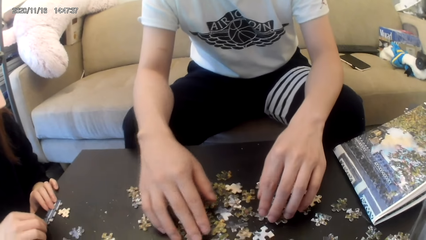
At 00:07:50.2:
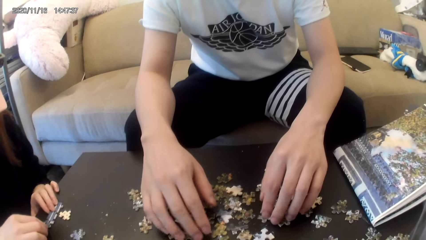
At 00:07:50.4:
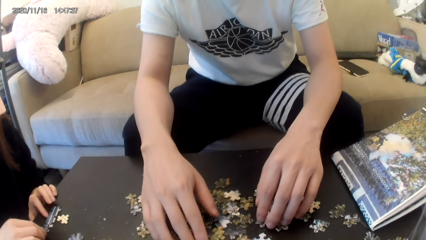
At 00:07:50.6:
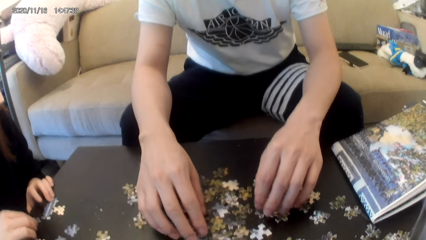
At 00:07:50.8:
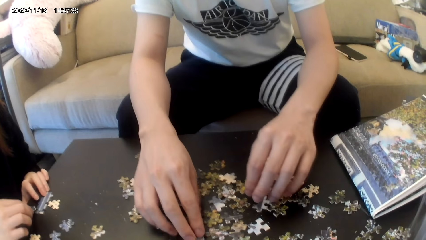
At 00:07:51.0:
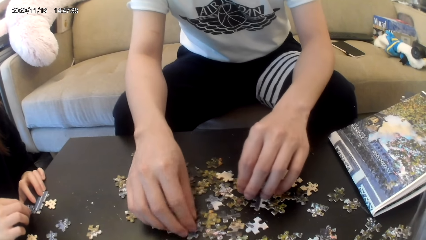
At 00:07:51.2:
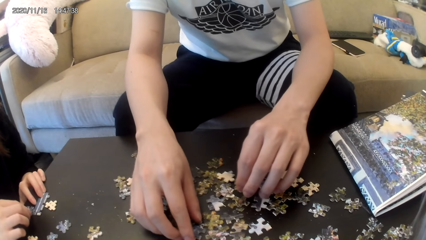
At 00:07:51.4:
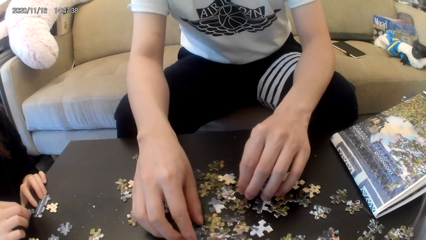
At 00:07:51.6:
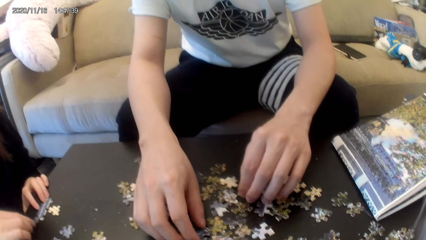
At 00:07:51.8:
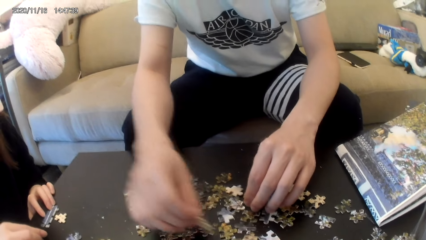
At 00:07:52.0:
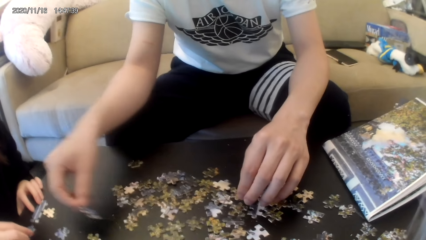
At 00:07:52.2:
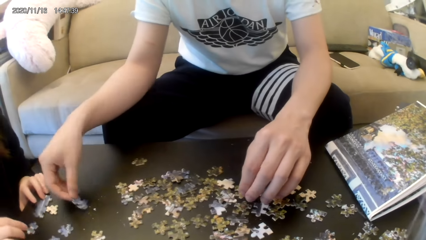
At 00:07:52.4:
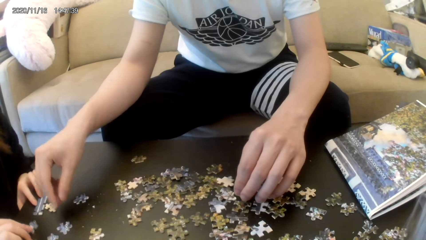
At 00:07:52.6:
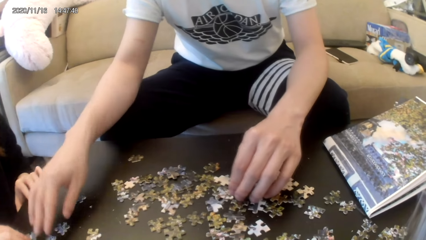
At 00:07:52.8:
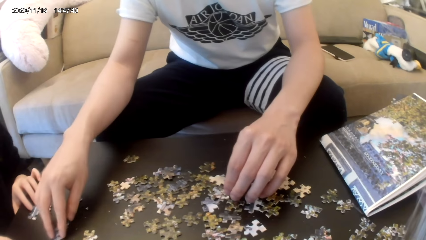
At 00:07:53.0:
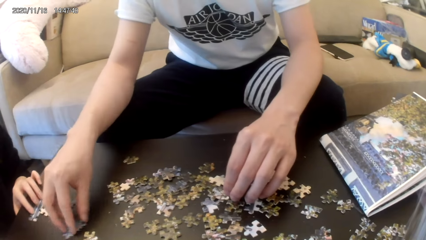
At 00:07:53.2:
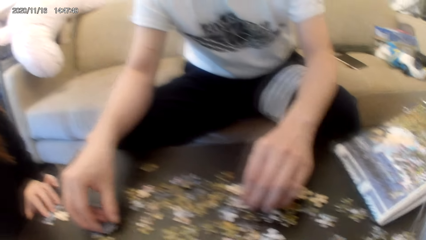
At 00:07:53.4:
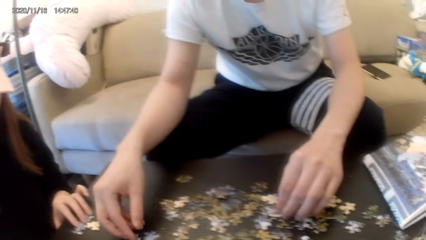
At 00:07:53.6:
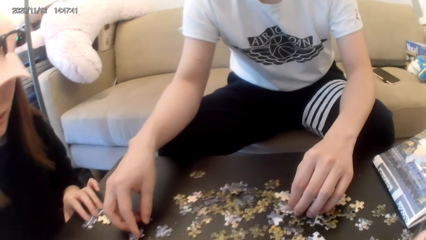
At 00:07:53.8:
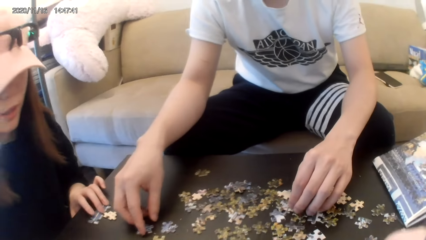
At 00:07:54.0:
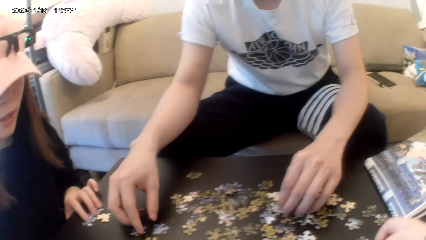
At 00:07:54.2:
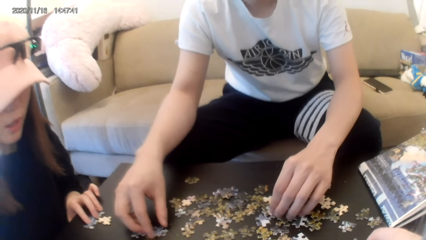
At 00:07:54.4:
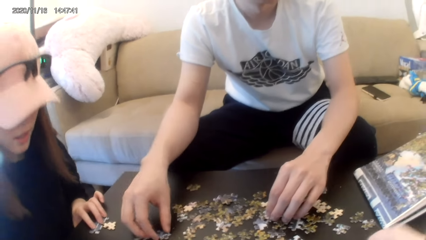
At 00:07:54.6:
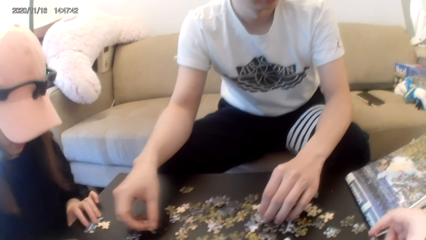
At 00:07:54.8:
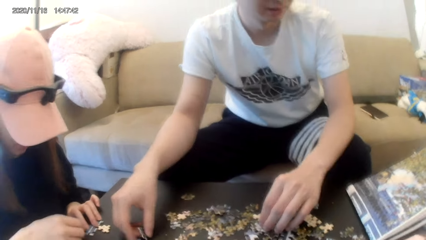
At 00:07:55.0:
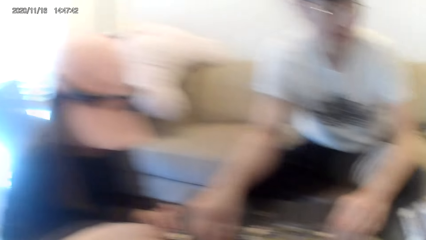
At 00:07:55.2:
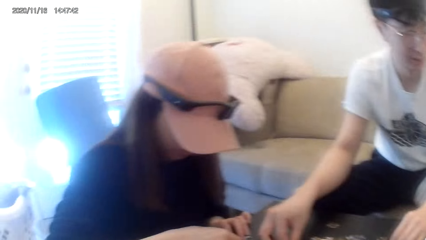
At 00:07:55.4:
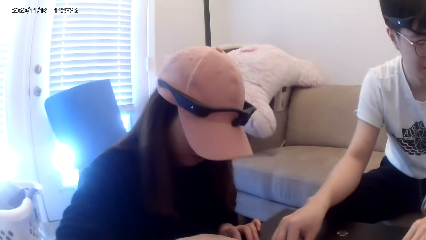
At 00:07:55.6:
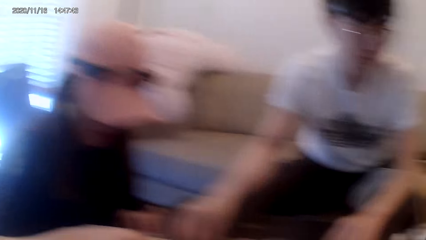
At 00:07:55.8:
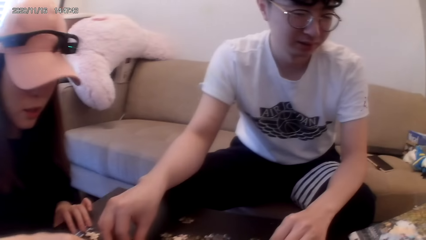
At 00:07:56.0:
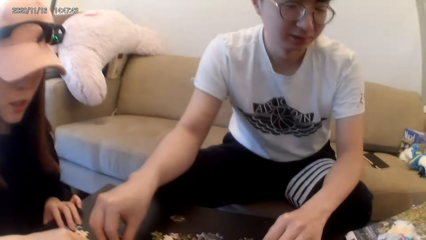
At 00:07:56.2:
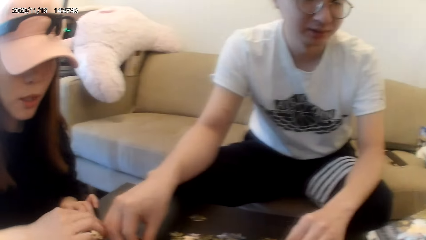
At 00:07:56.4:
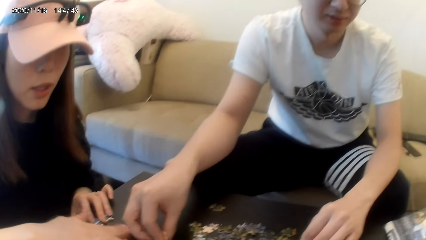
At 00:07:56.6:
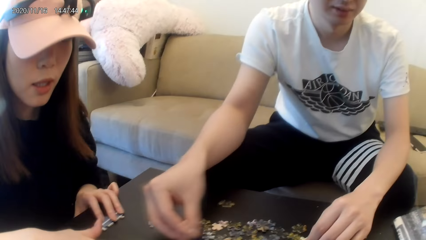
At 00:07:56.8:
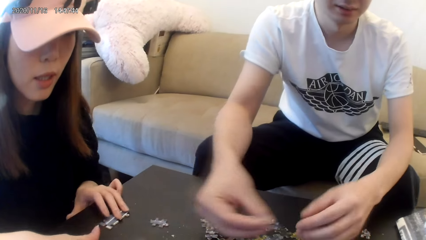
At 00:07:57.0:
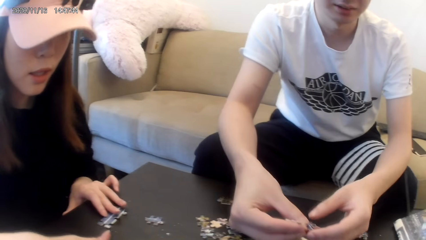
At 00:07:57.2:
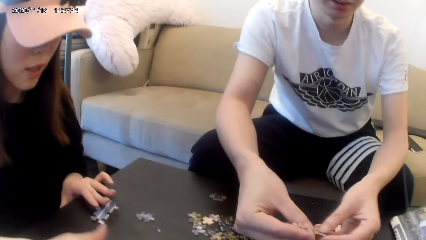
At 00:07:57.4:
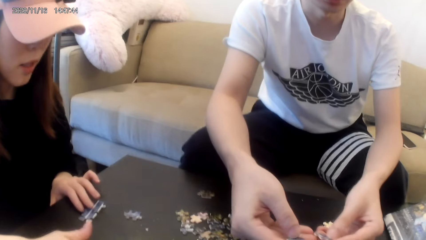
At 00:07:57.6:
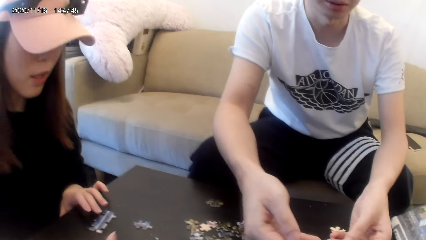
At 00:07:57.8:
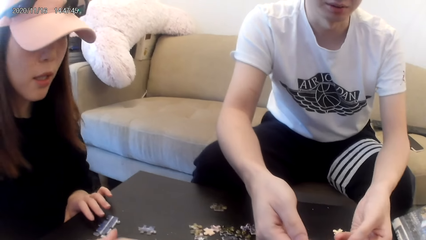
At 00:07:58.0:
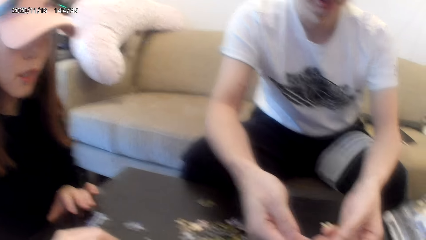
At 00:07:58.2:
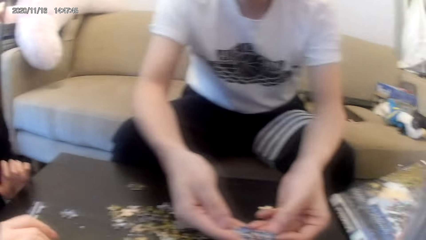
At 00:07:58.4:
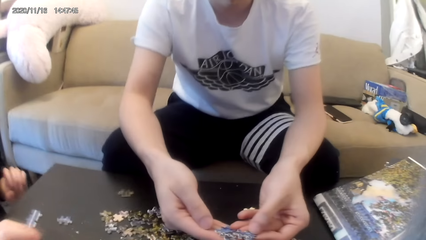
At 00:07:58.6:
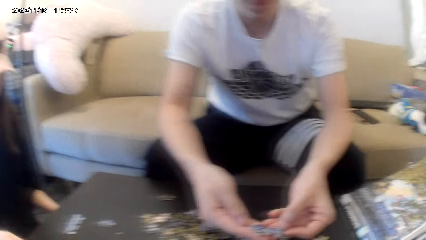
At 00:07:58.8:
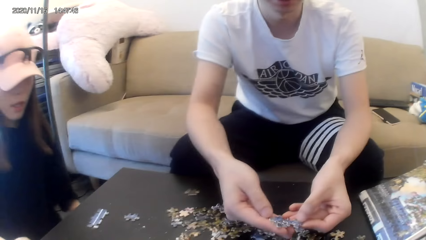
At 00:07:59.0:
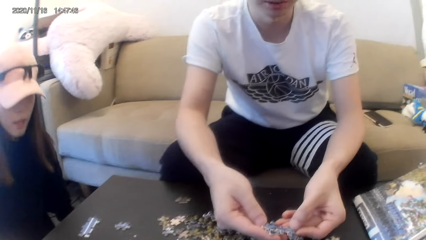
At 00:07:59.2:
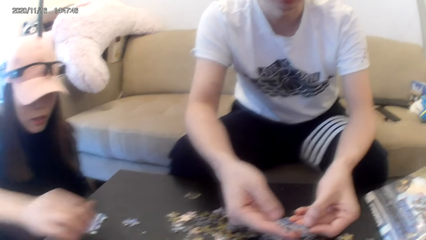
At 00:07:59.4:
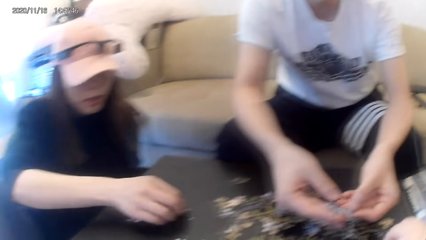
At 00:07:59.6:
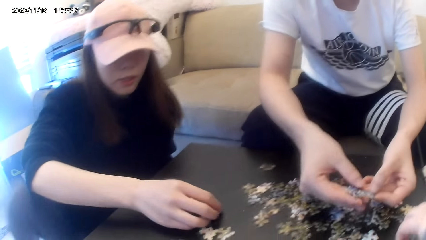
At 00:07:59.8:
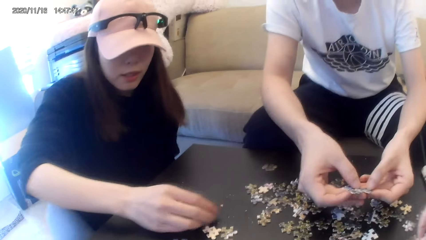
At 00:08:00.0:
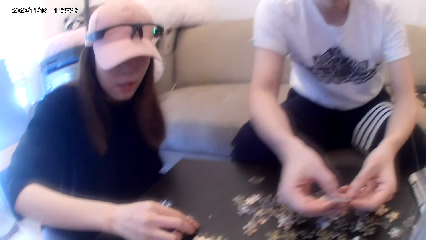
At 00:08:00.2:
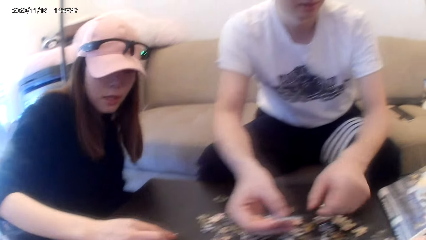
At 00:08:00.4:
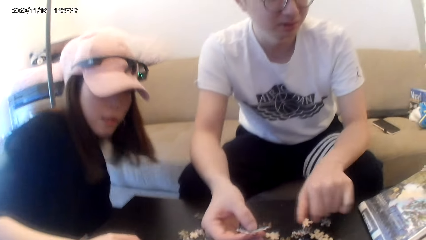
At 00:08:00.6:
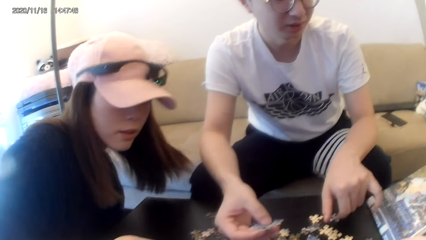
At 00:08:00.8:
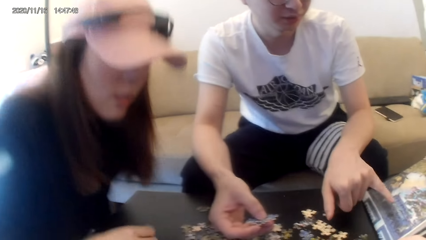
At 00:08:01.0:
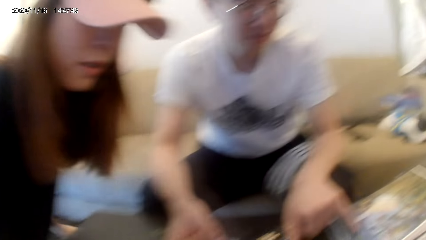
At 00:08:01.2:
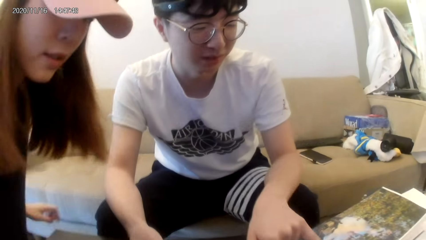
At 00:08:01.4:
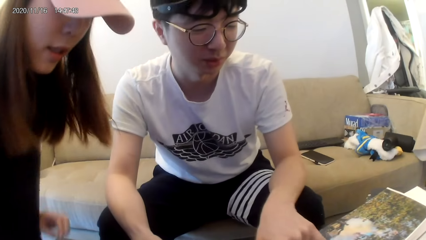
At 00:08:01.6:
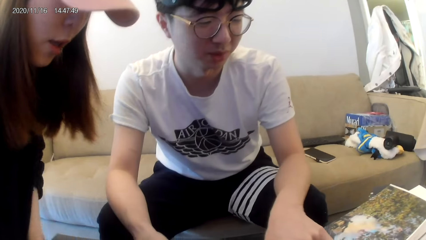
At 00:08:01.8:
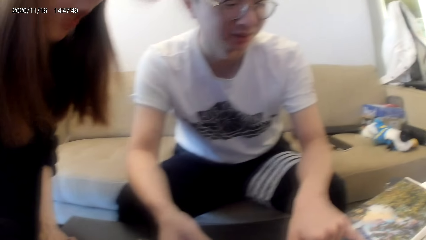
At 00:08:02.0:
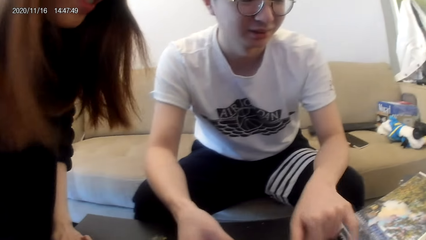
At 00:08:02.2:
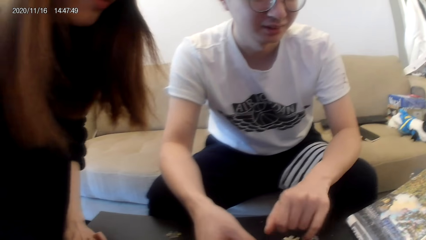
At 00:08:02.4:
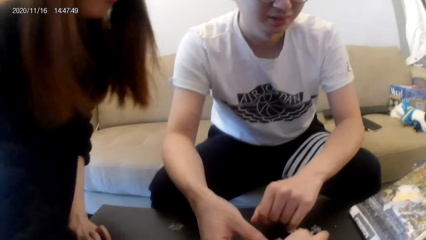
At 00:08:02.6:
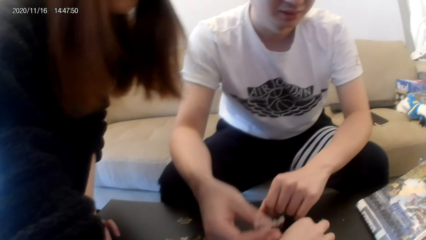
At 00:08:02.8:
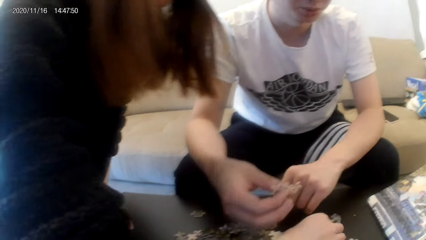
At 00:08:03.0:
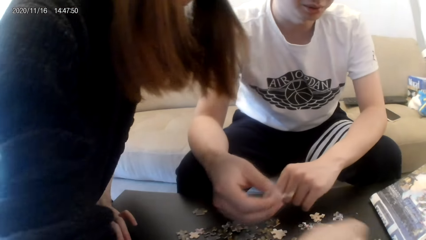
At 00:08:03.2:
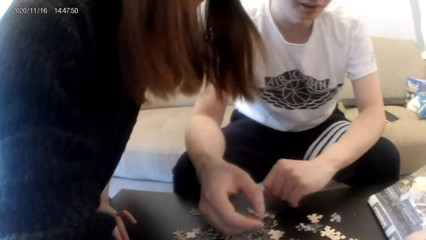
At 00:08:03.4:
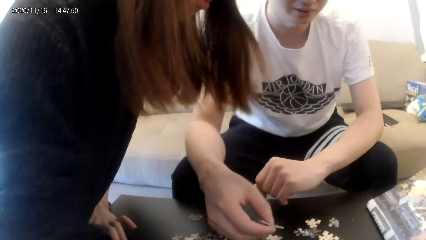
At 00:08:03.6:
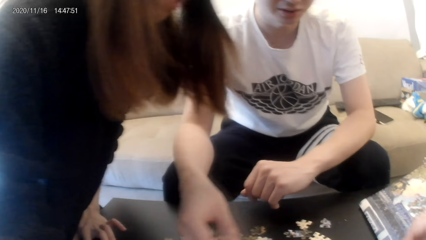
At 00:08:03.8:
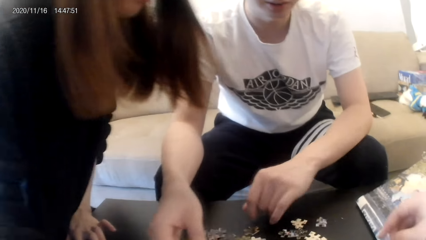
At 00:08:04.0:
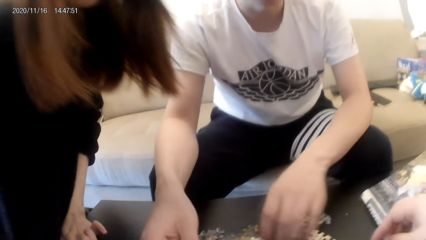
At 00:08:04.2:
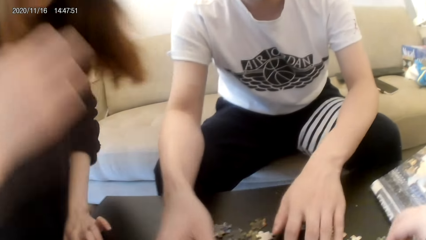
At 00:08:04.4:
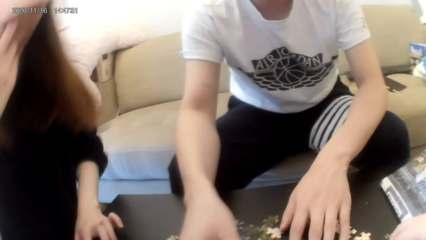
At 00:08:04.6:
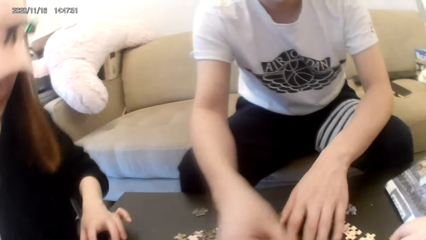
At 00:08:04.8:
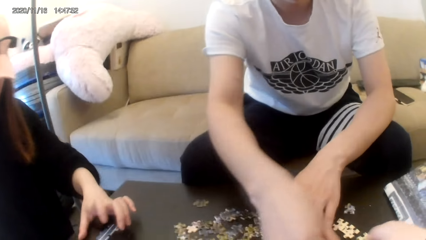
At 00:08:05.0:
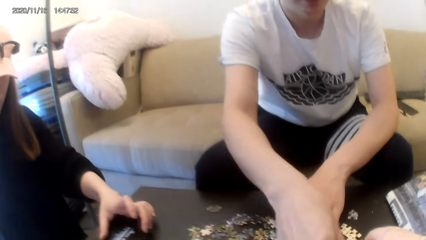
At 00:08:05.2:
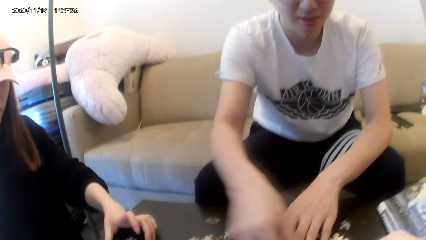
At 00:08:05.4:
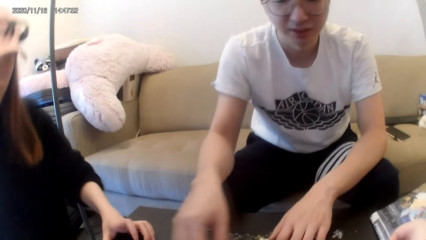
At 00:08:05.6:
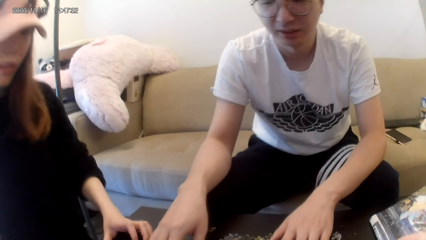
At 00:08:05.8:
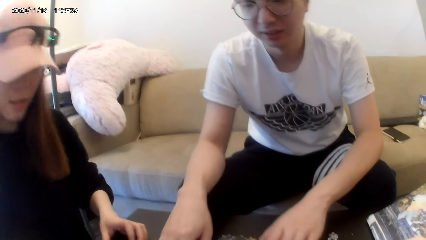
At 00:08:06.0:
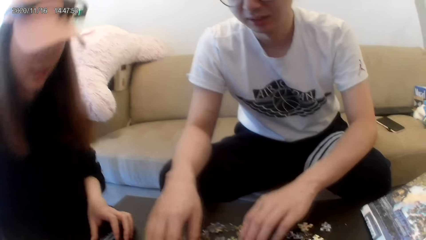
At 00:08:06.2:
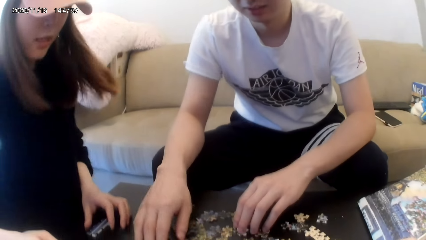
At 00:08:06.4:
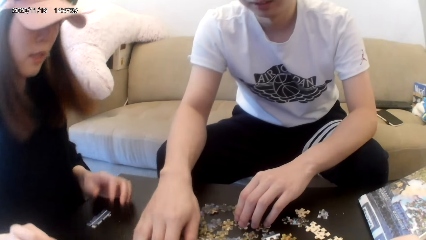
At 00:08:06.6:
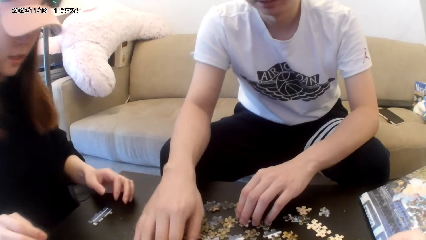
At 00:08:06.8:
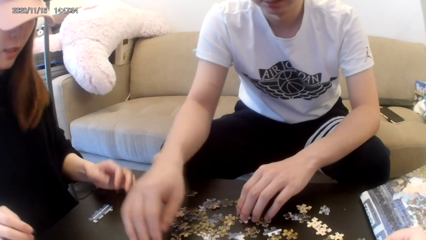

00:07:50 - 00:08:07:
The camera wearer looks around. A lady kneels down. The lady holds down.
